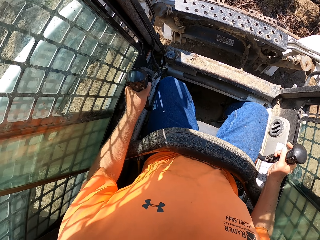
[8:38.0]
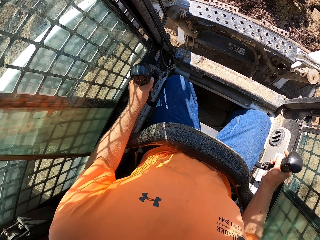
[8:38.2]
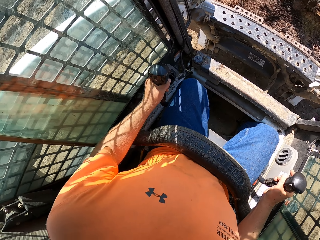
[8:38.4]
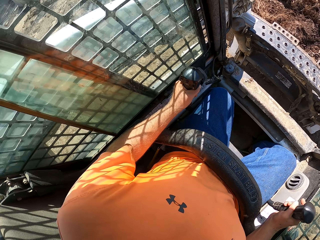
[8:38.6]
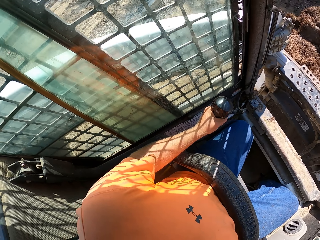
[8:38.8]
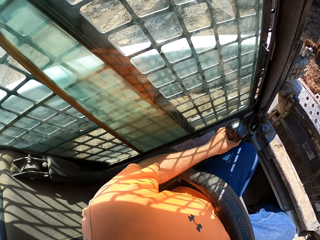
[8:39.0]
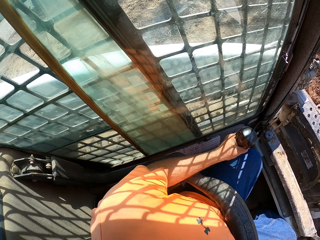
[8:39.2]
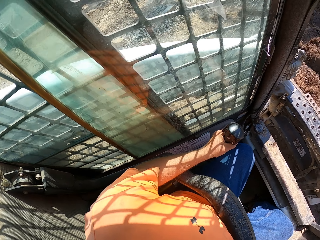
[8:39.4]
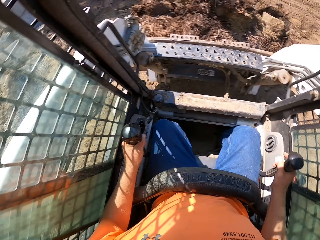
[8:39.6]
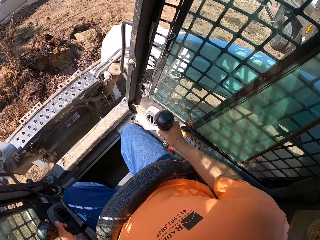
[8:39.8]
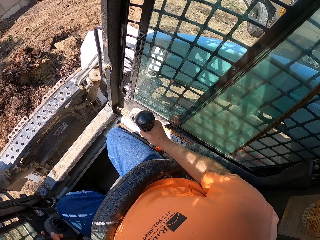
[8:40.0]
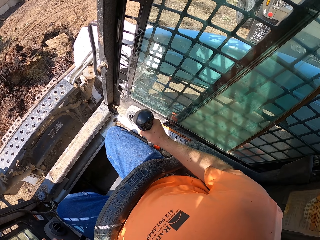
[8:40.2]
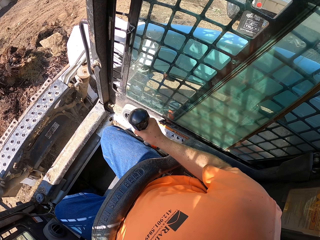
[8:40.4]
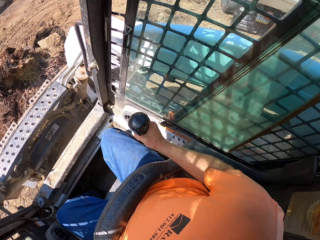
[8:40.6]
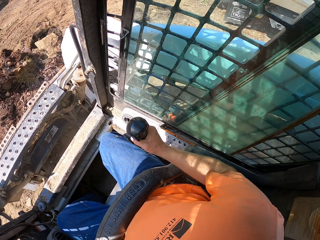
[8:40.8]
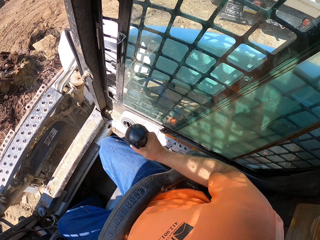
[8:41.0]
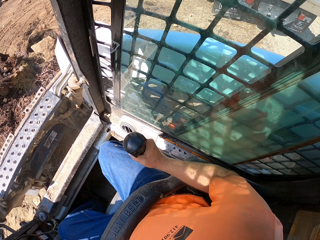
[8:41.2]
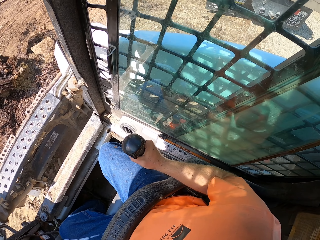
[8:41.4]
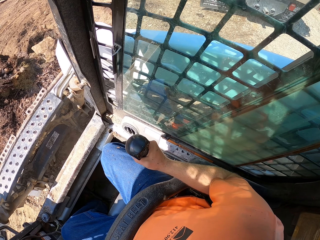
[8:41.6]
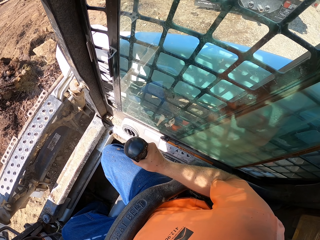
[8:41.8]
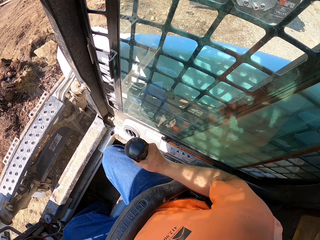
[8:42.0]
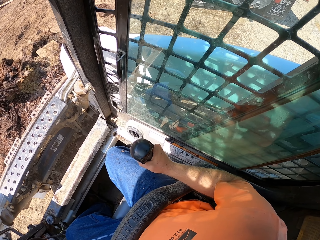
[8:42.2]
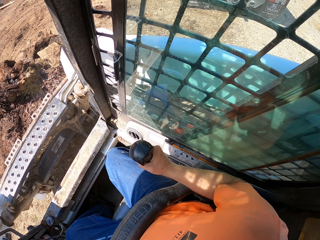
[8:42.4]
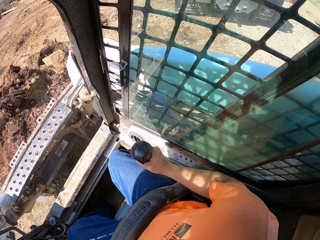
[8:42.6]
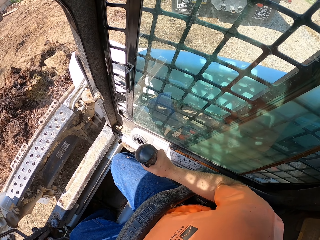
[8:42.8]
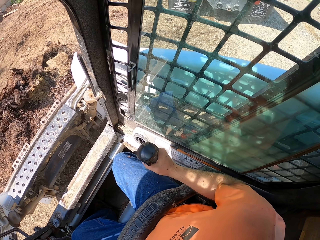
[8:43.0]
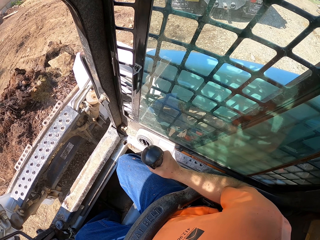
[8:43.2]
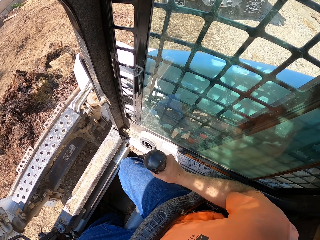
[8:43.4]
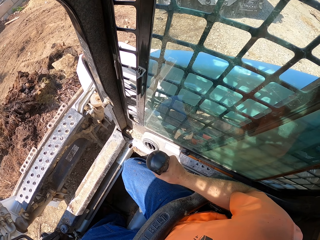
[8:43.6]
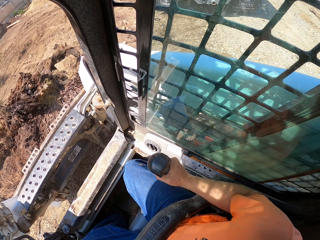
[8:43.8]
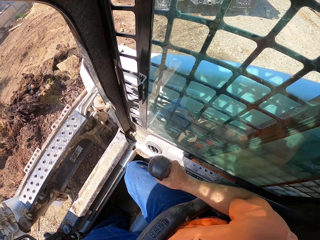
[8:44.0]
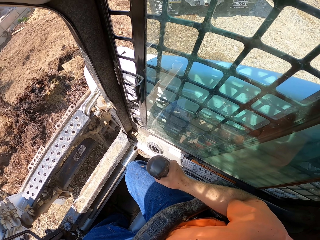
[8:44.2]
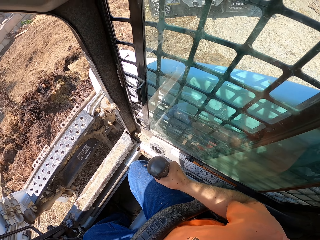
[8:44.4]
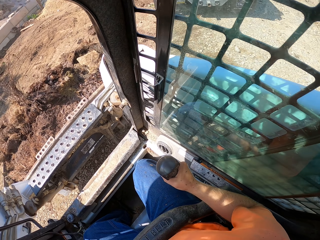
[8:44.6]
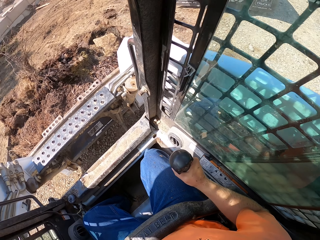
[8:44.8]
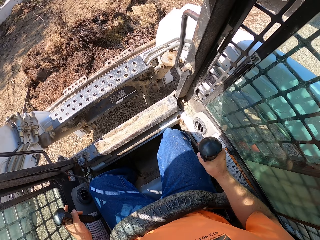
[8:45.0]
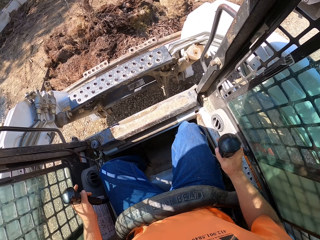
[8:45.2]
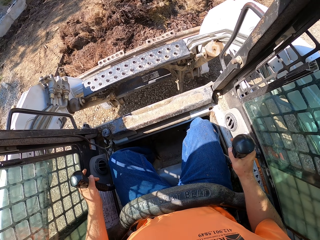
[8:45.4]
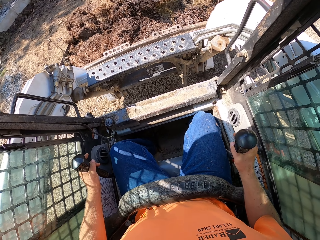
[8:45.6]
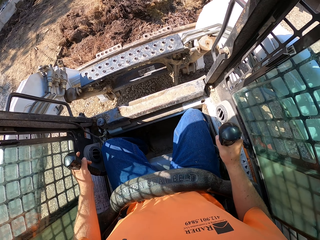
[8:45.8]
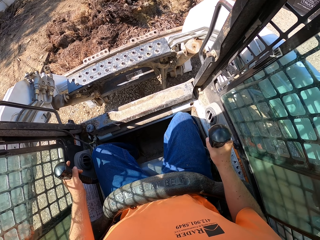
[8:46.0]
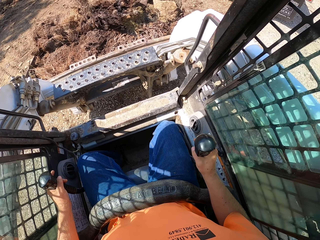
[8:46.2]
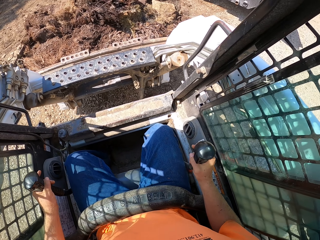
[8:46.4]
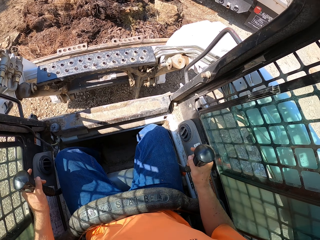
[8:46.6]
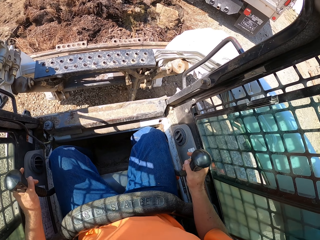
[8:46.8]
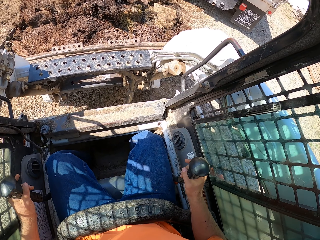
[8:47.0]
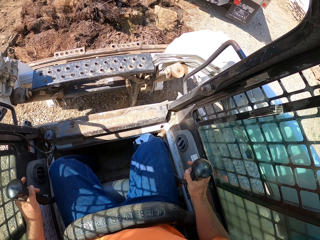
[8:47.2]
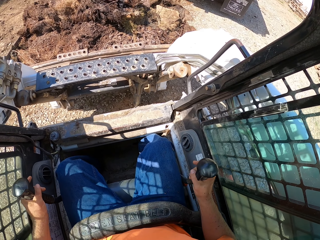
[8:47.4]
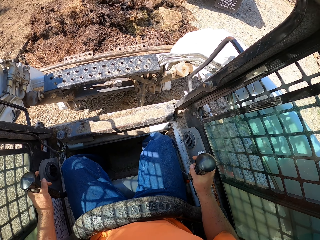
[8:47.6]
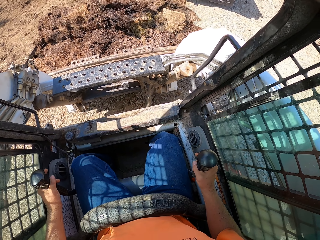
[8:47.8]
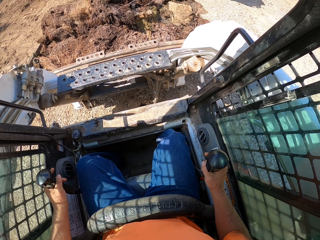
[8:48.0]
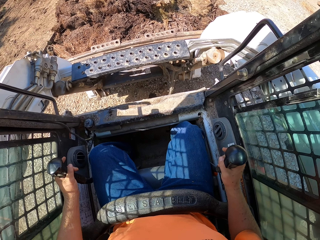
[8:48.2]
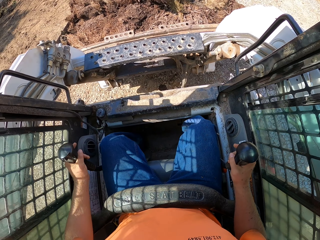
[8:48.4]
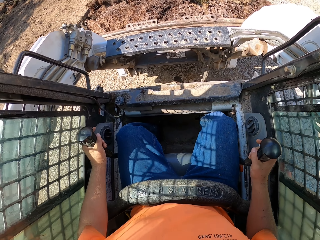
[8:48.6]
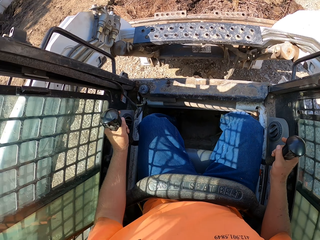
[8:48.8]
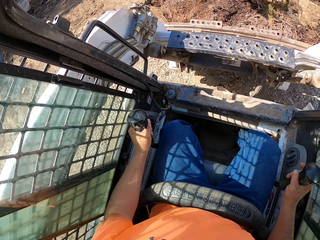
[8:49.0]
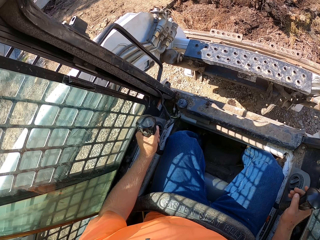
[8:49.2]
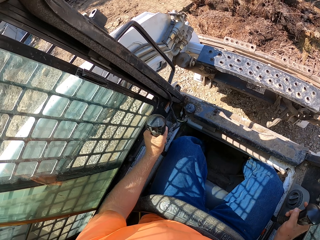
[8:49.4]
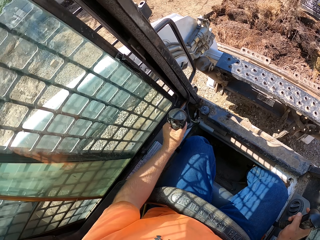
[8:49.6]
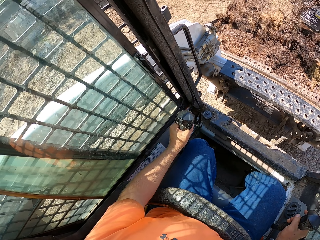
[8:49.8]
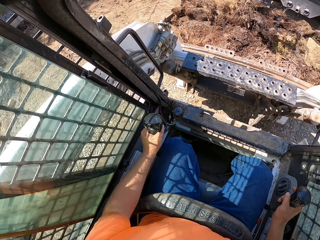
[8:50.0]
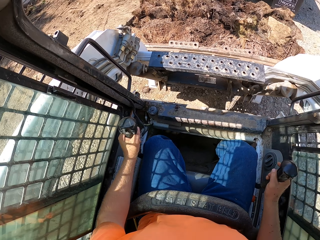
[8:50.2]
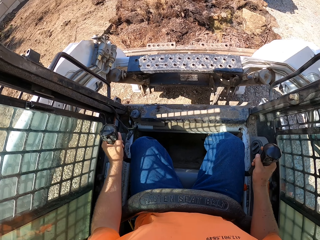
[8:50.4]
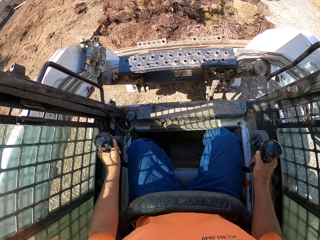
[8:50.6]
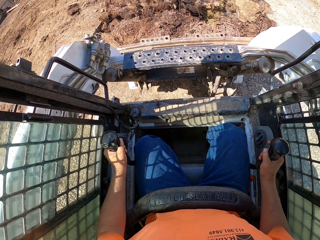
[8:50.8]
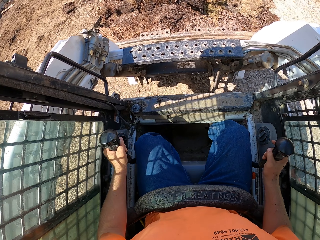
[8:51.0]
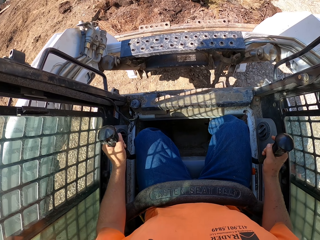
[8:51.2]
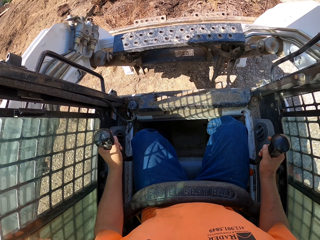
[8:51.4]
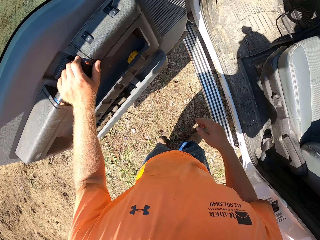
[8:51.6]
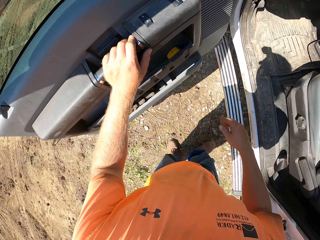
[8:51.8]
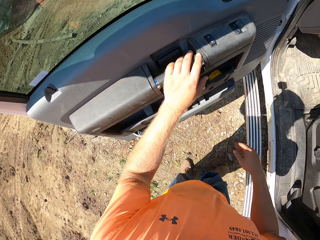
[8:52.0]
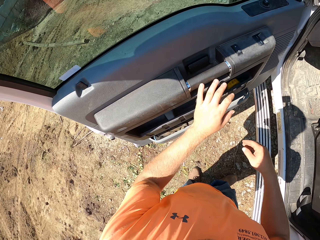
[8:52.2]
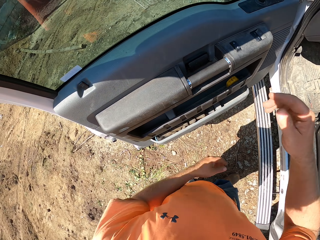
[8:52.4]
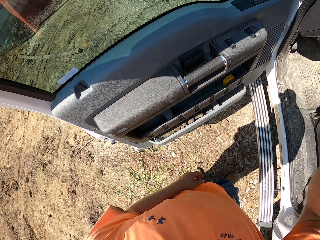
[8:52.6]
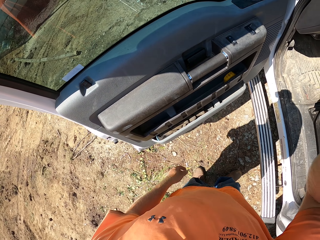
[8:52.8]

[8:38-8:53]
The camera wearer looks around. He drives the mini loader. He touches the door. He holds the door of the truck with his left hand. He raises his right hand.
